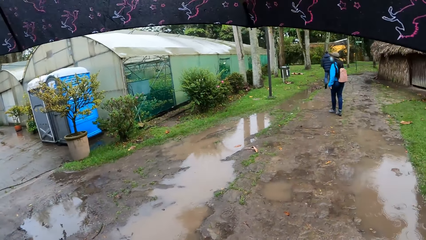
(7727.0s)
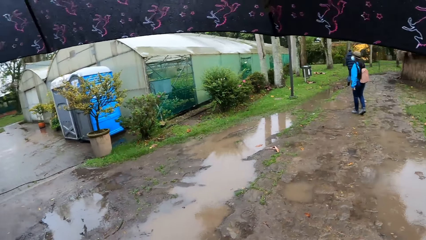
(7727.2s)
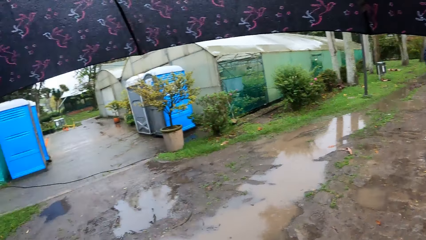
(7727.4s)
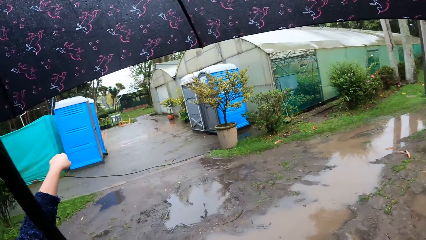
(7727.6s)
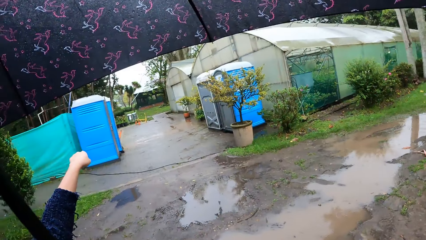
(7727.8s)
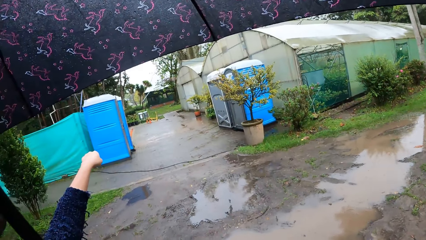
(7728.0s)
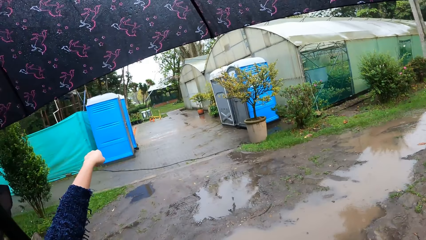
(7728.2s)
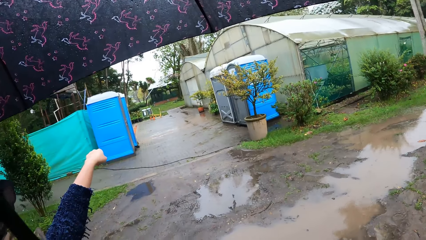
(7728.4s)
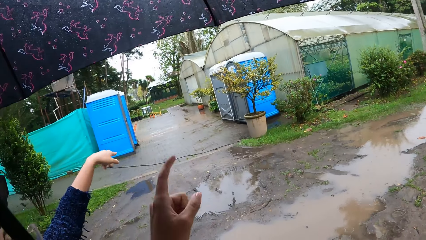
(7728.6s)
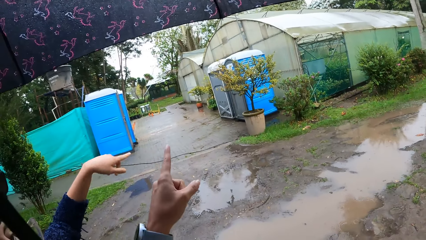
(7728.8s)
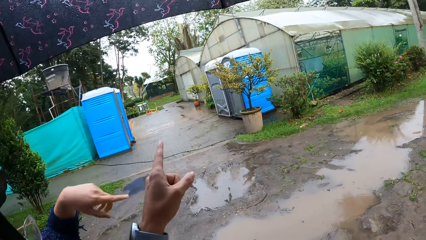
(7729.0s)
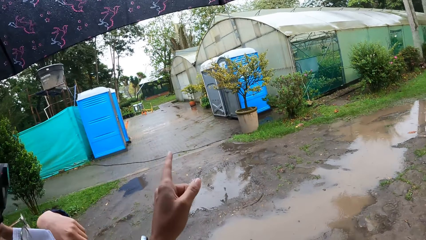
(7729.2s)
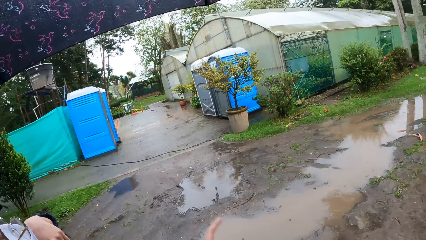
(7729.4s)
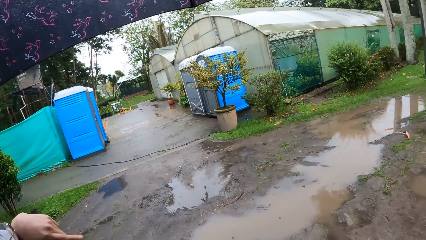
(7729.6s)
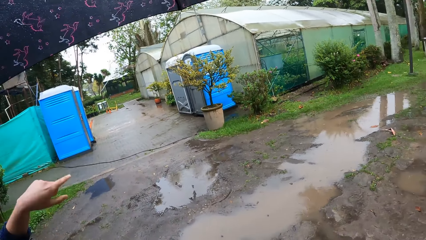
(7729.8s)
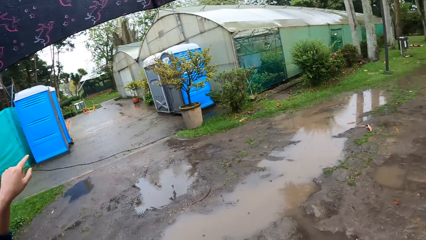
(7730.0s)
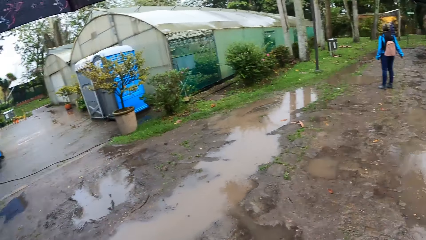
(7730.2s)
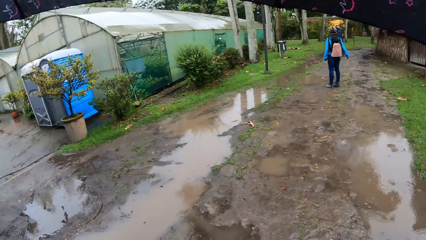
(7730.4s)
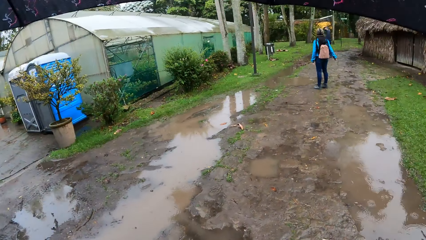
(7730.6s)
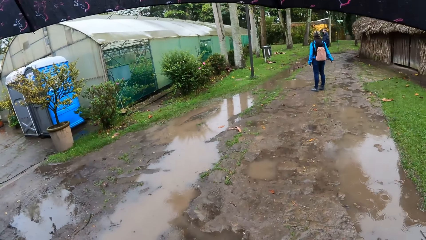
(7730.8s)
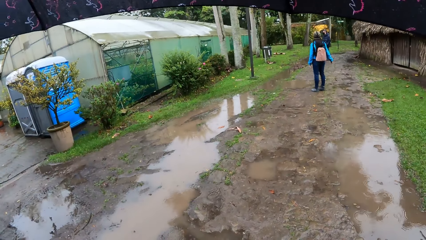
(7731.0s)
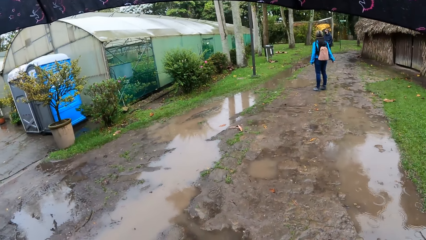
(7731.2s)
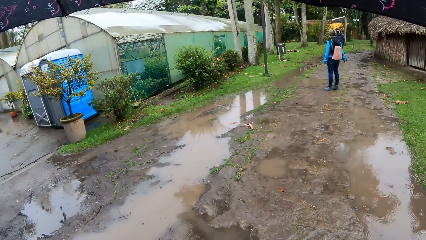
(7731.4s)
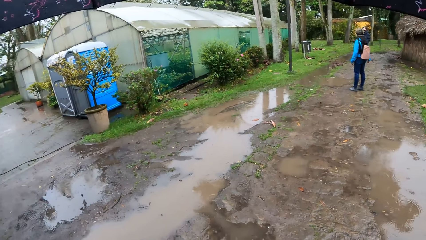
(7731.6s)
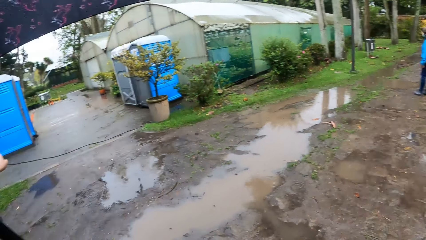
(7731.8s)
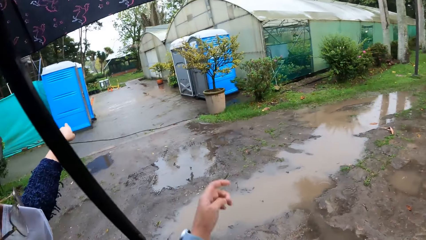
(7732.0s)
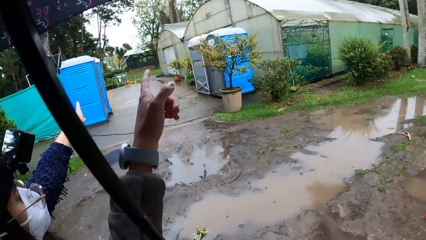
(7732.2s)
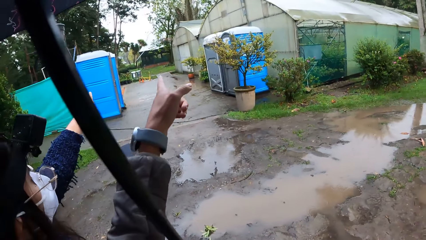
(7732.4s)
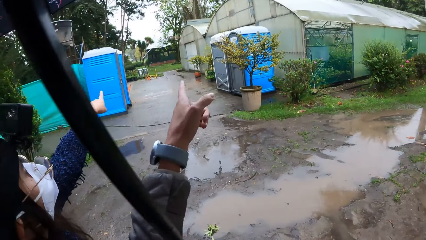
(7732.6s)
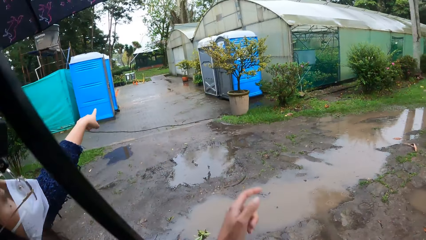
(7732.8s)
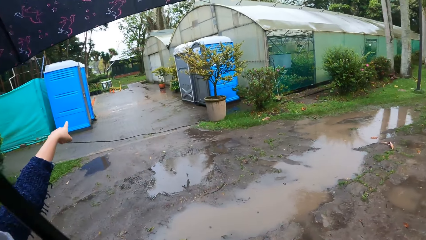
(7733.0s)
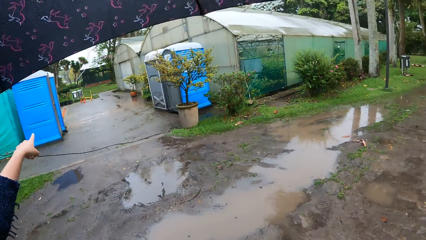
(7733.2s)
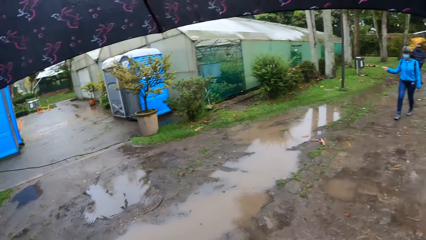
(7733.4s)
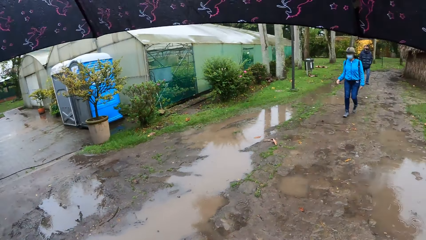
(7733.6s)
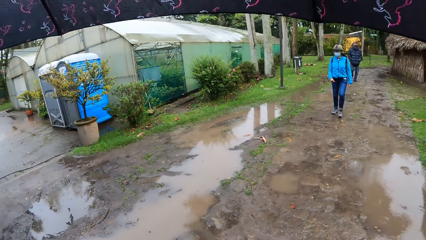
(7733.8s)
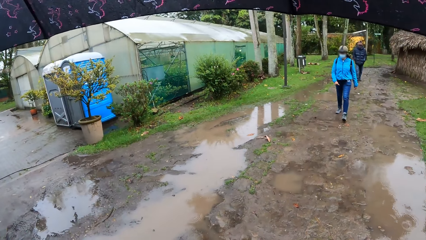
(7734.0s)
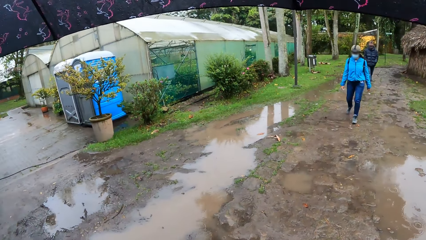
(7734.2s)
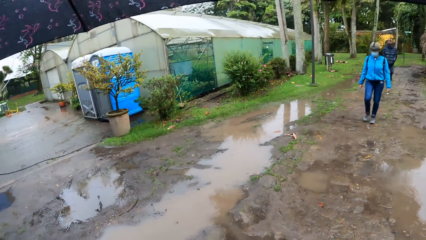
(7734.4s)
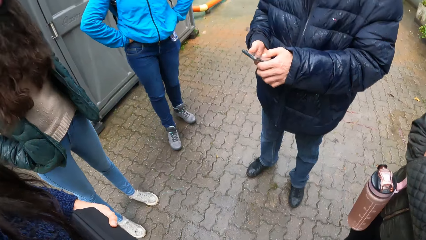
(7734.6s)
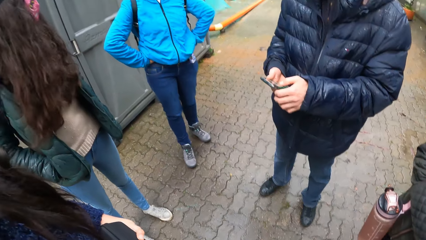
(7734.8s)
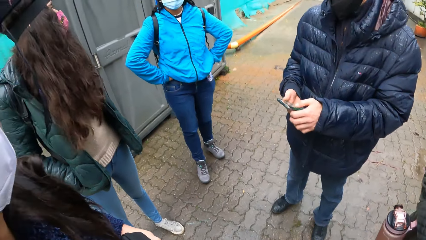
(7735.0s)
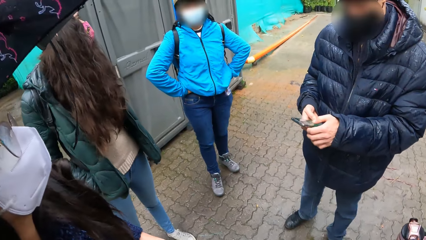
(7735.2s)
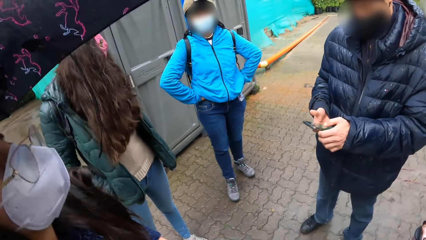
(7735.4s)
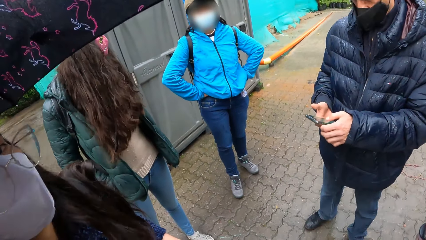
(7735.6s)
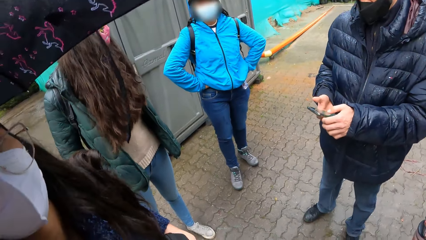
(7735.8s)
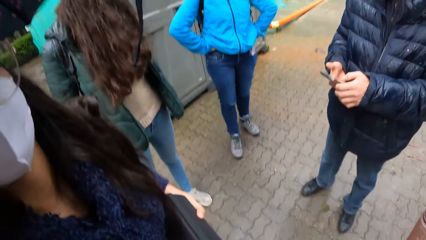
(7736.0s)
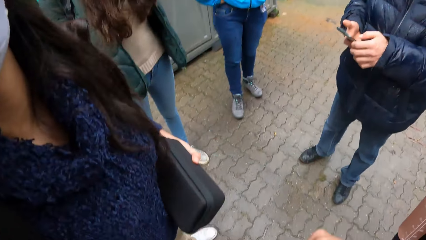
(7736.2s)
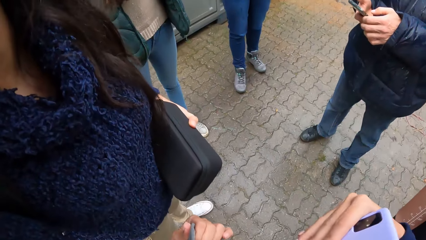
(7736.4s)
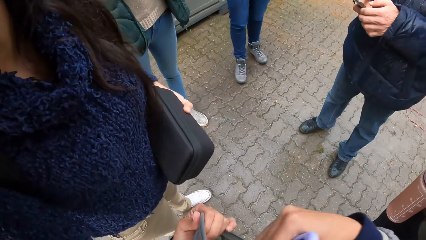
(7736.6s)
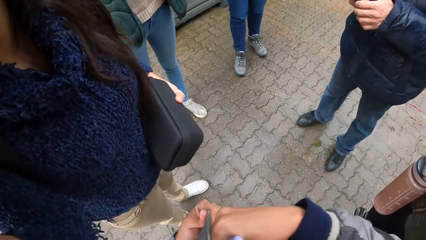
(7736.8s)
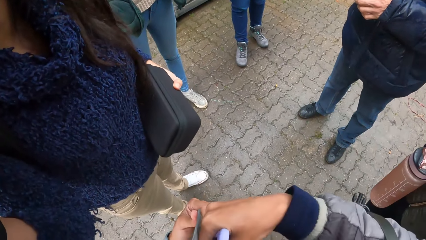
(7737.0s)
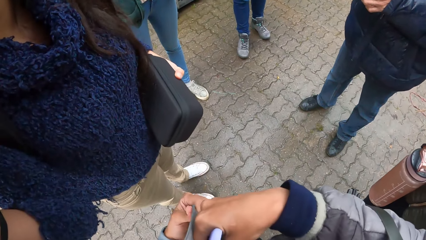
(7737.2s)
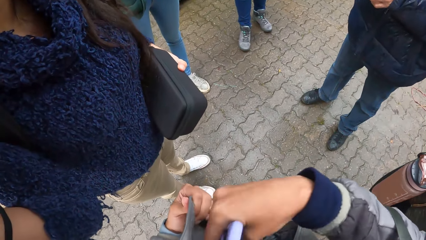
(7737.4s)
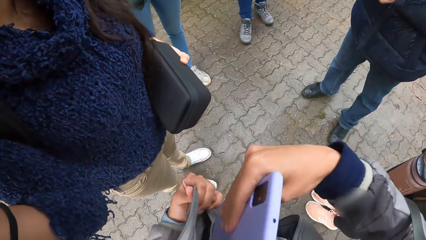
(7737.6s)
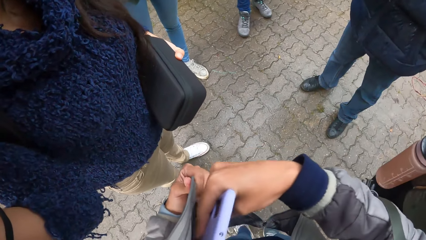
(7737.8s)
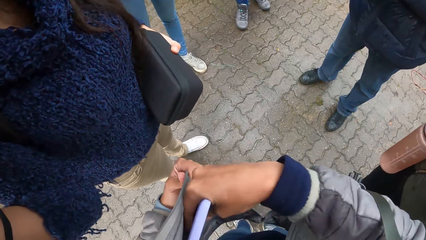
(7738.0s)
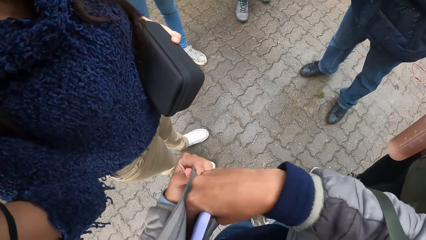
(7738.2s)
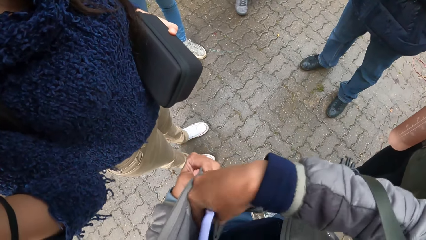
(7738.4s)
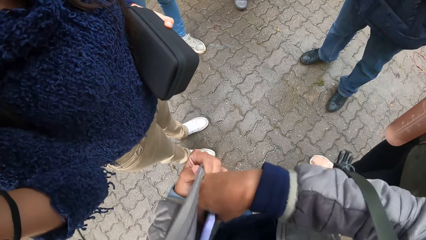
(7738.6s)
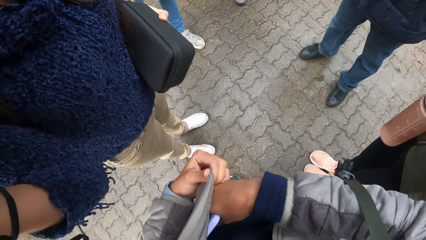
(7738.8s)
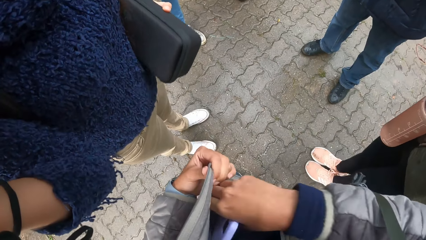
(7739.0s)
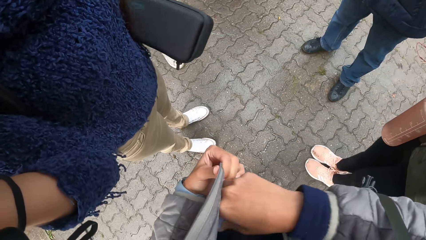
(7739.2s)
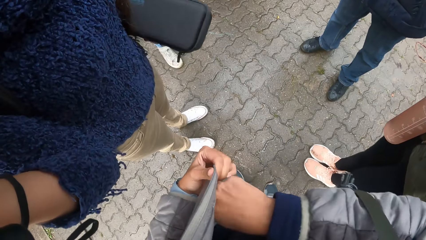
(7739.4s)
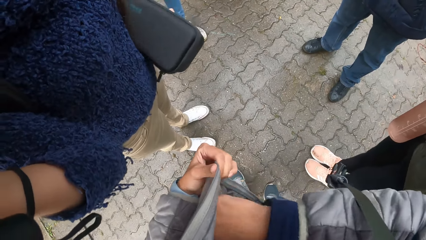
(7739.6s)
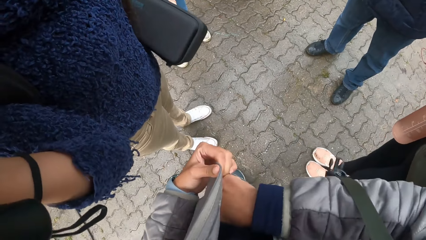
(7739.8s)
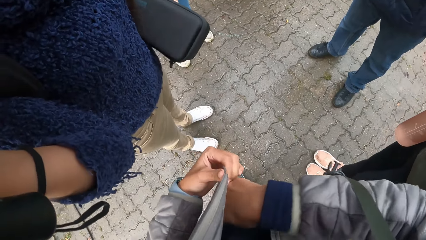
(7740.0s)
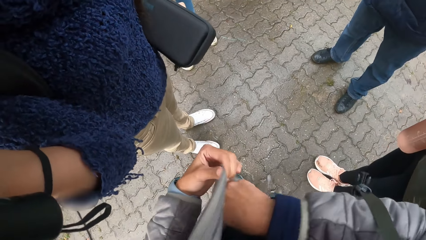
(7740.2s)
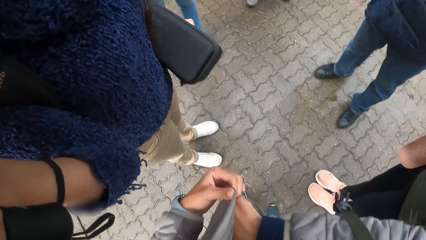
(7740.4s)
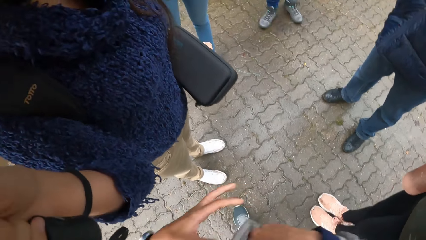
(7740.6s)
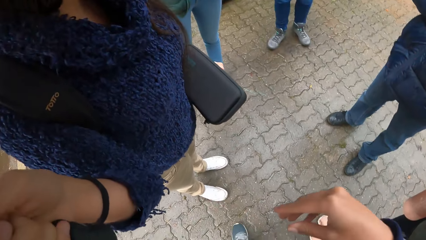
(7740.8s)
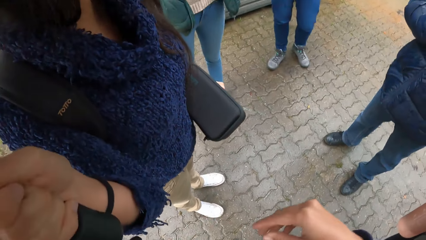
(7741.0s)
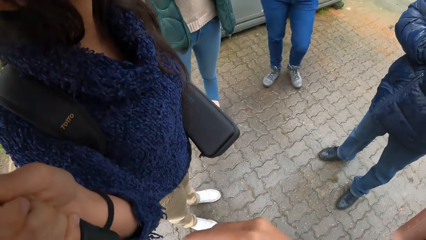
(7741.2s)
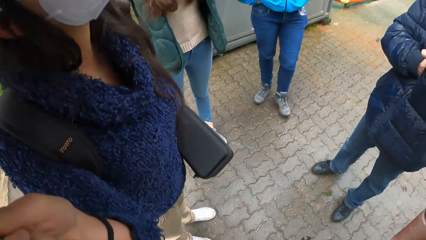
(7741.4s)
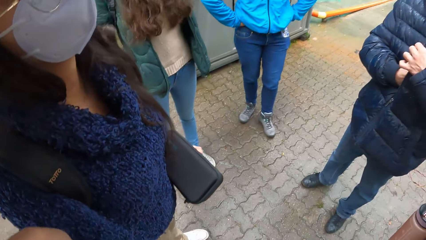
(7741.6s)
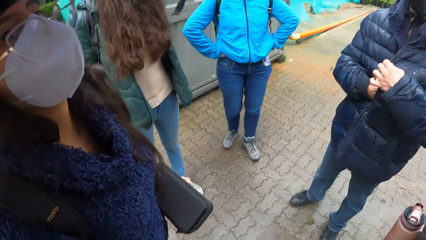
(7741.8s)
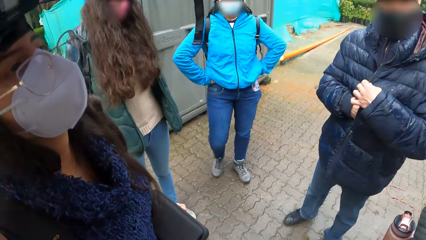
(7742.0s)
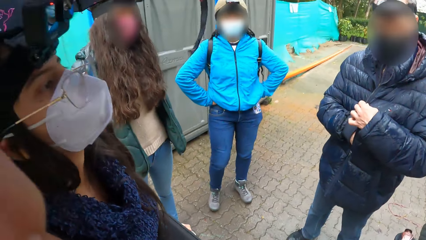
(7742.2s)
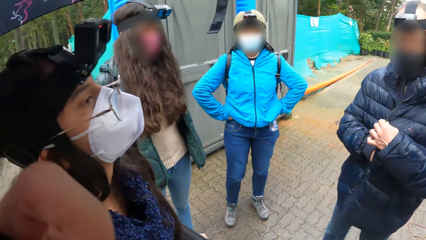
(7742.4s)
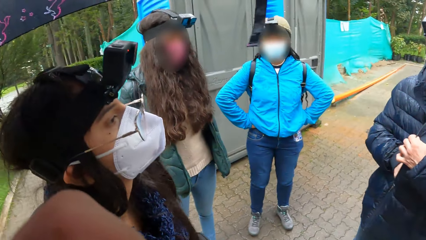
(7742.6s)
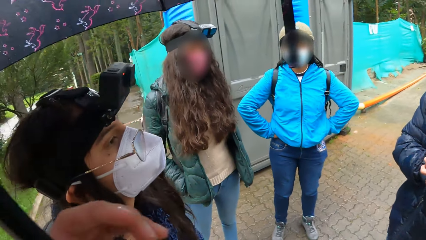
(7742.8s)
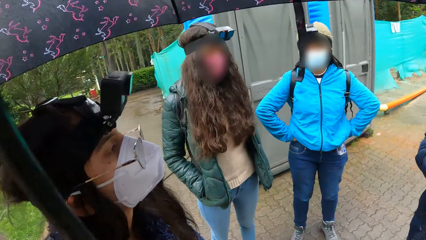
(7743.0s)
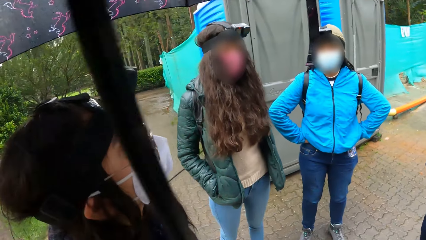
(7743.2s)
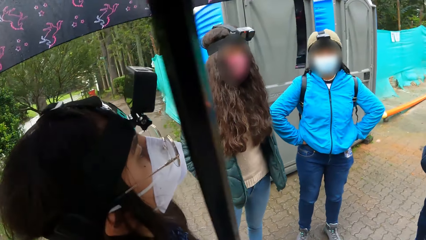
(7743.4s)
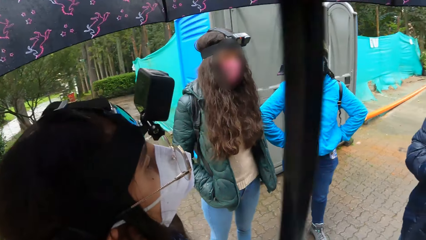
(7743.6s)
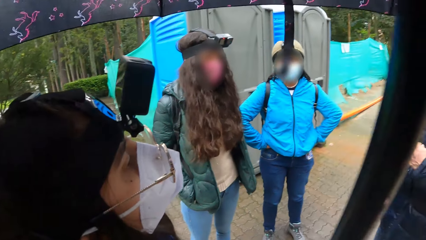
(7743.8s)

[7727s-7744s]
The camera wearer looks around. A woman moves the right hand. Another woman points to the building with her left index finger. The camera wearer points her left index finger to the building. The other woman points to the building with her left index finger. The camera wearer looks around and points her left index finger to the building. The other woman points at something with a finger. The first woman points her right index finger to the building. The camera wearer looks around. The first woman walks backward. A man operates a phone with both hands. The camera wearer lowers her right hand. She drops a phone in a bag with her right hand. She does something with both hands. The other woman holds the umbrella with her right hand. A different woman points at something with the right hand. The man dips his right hand inside his jacket.
